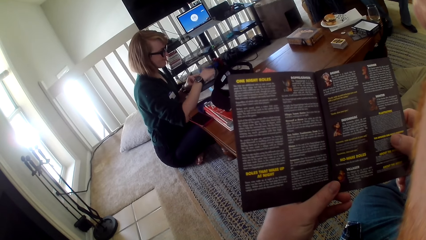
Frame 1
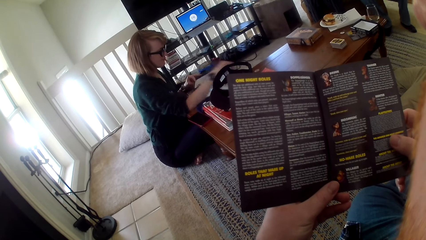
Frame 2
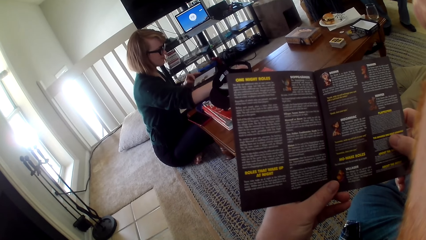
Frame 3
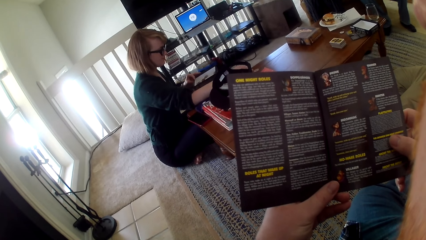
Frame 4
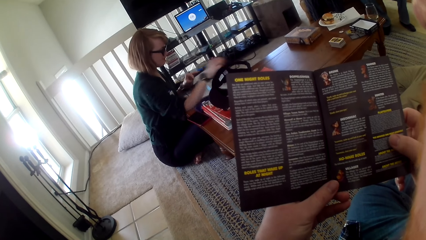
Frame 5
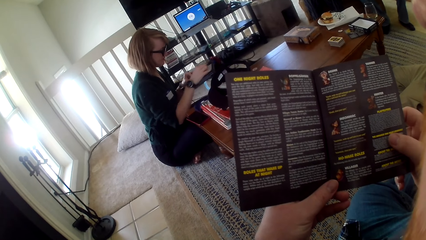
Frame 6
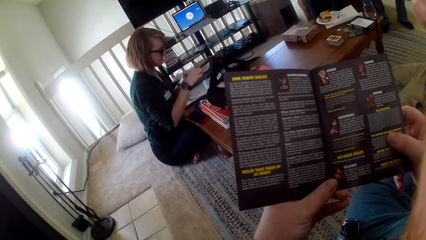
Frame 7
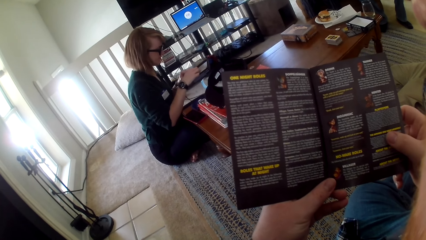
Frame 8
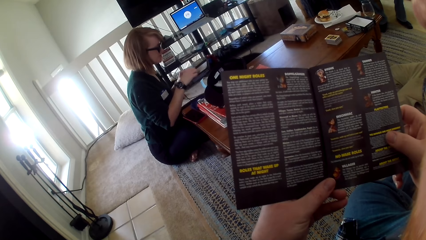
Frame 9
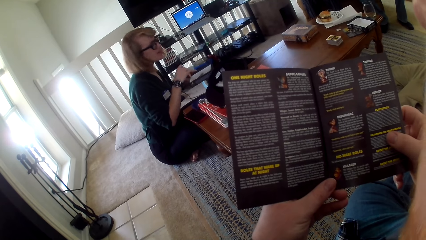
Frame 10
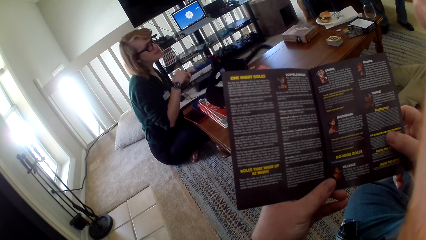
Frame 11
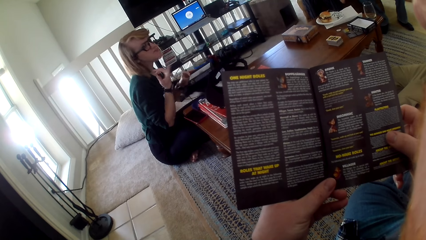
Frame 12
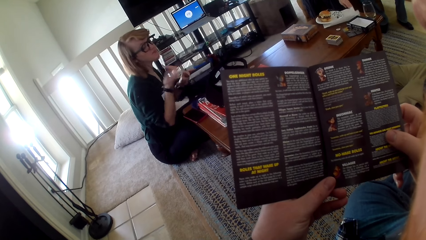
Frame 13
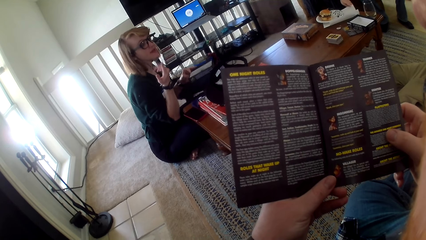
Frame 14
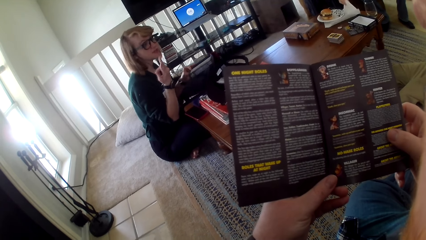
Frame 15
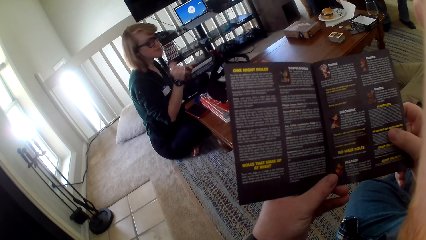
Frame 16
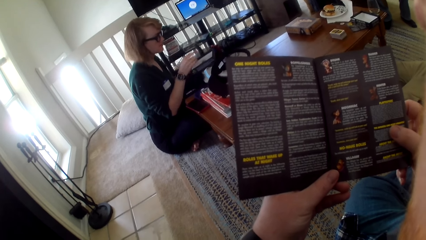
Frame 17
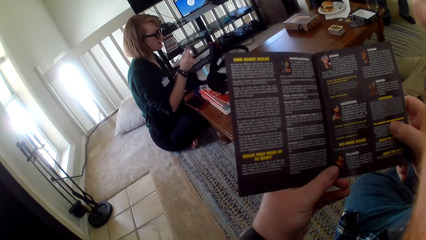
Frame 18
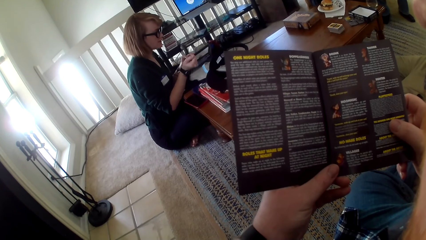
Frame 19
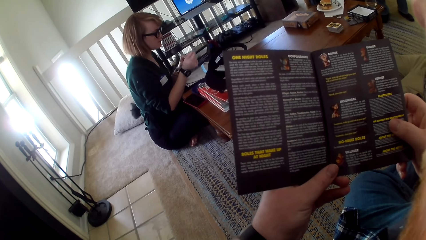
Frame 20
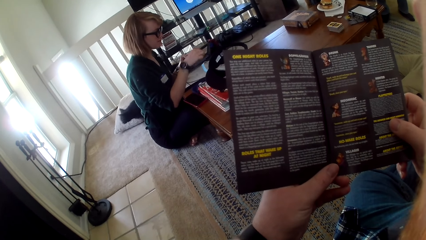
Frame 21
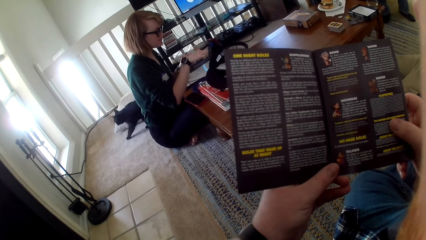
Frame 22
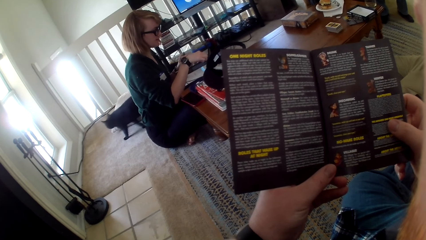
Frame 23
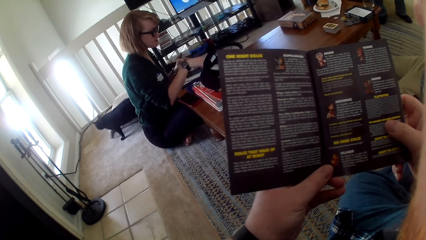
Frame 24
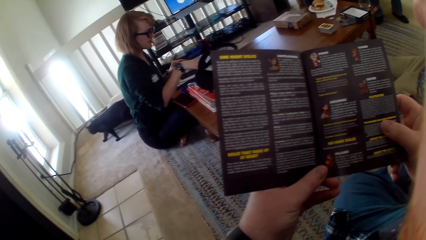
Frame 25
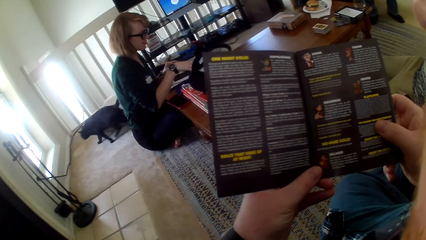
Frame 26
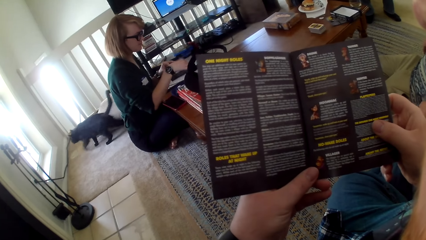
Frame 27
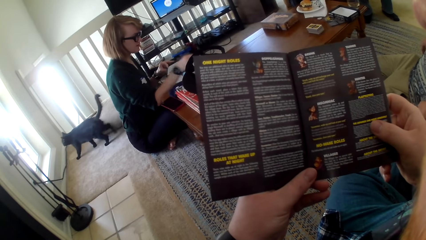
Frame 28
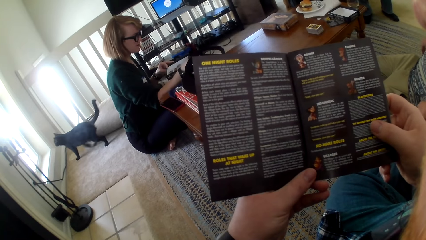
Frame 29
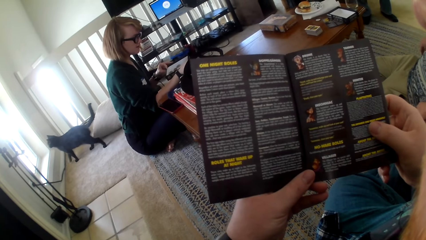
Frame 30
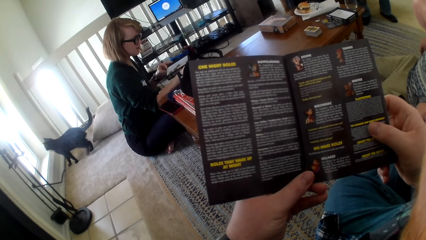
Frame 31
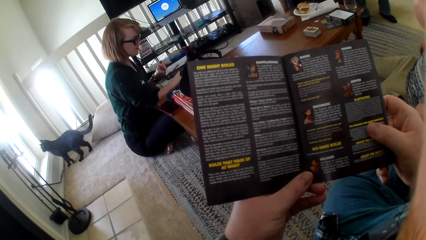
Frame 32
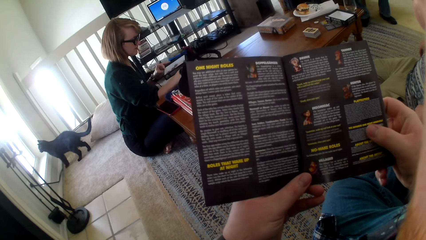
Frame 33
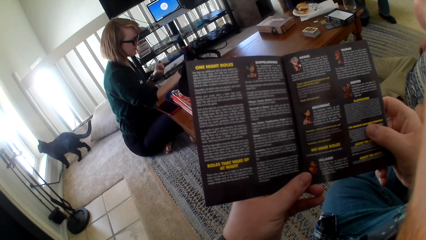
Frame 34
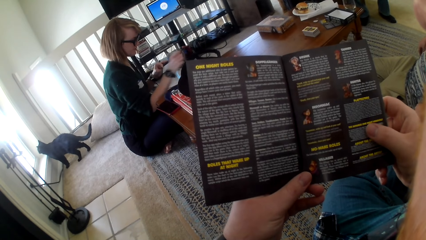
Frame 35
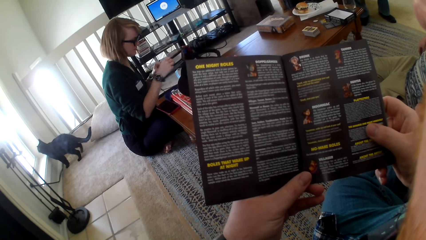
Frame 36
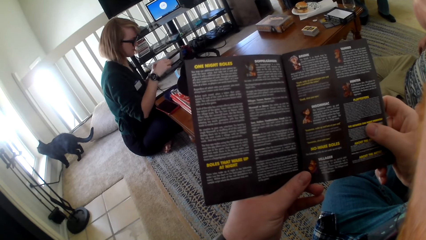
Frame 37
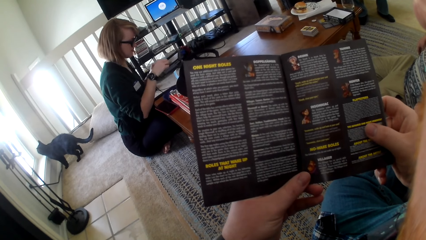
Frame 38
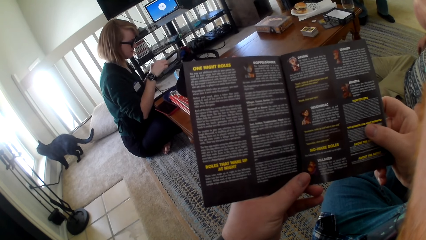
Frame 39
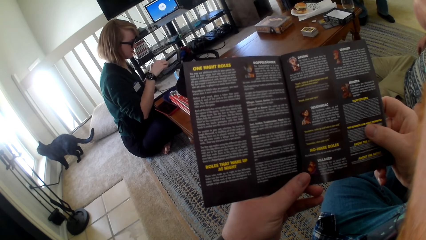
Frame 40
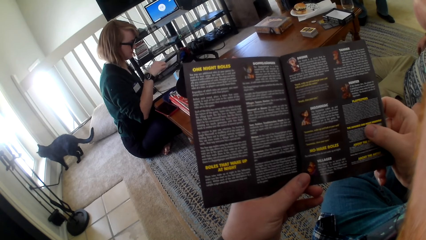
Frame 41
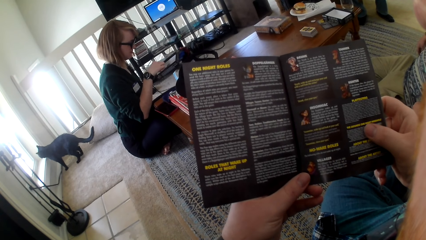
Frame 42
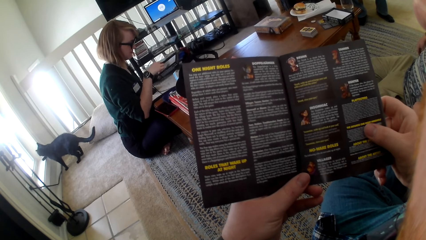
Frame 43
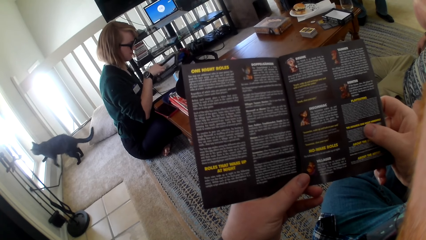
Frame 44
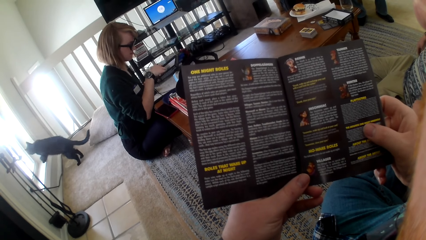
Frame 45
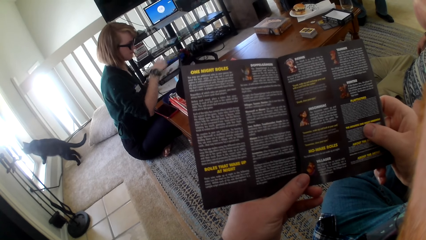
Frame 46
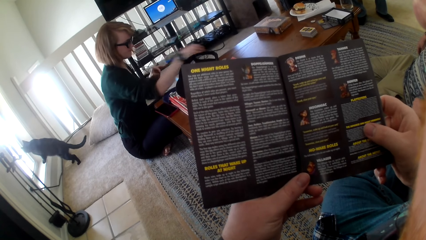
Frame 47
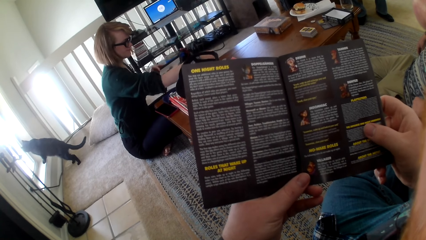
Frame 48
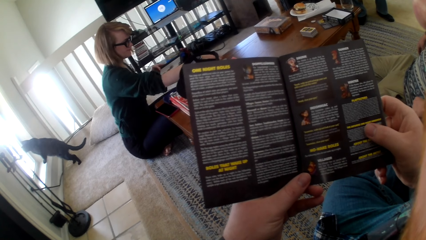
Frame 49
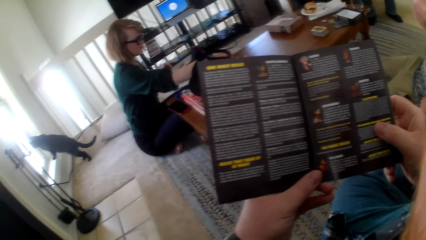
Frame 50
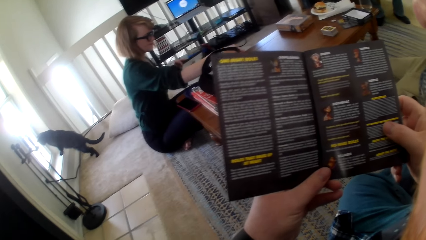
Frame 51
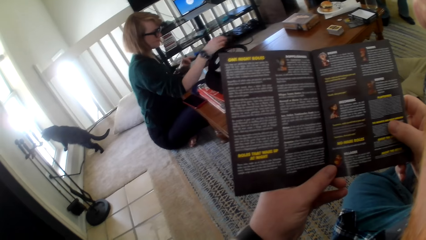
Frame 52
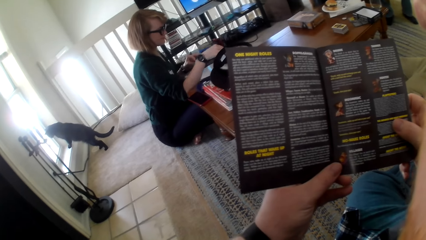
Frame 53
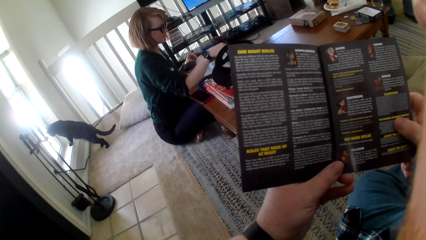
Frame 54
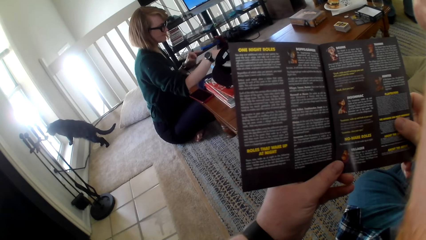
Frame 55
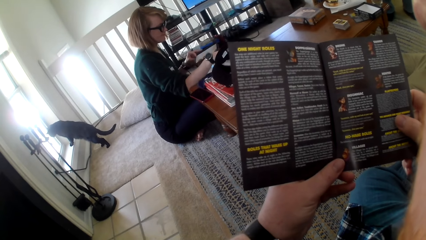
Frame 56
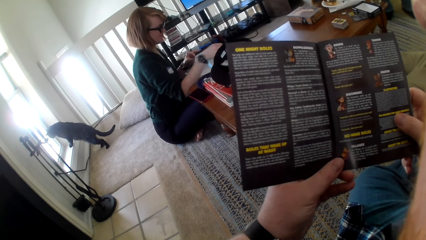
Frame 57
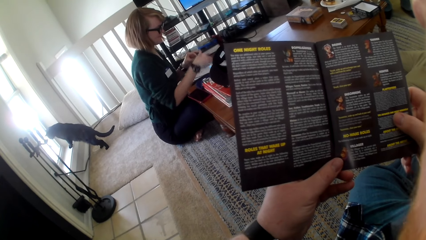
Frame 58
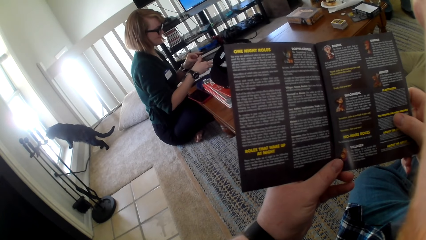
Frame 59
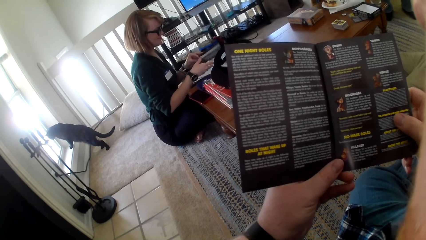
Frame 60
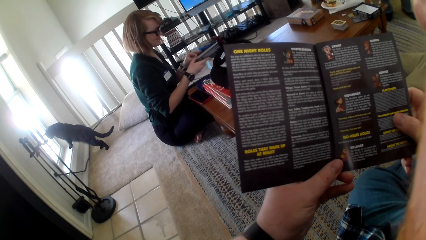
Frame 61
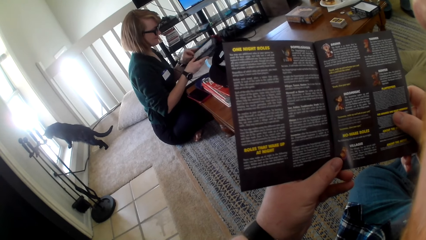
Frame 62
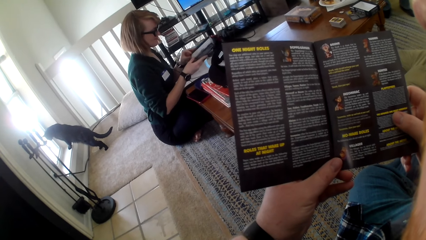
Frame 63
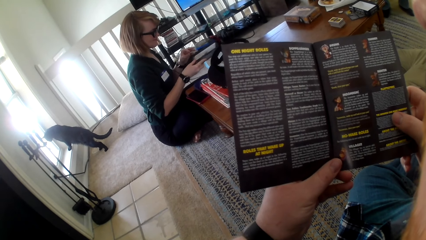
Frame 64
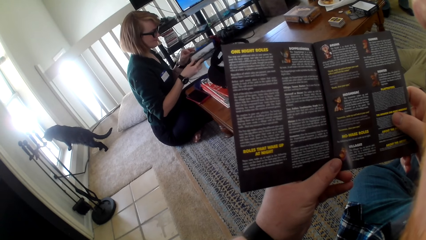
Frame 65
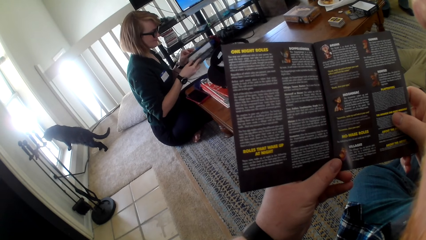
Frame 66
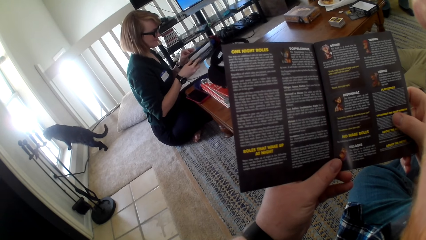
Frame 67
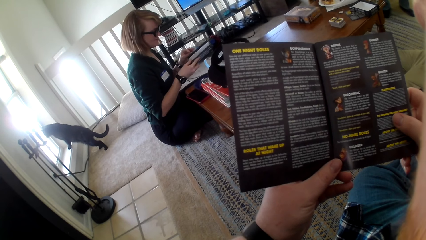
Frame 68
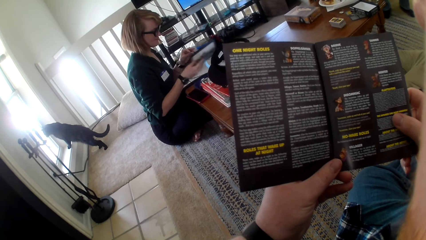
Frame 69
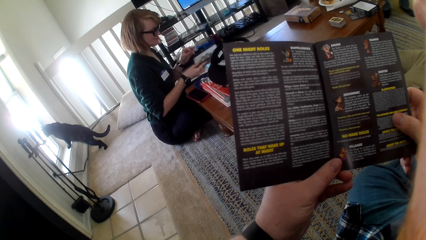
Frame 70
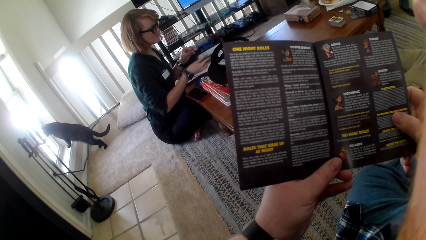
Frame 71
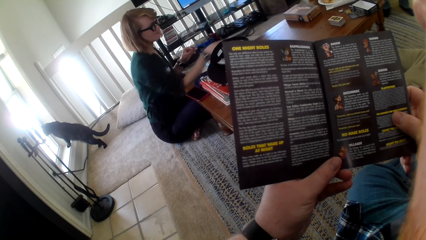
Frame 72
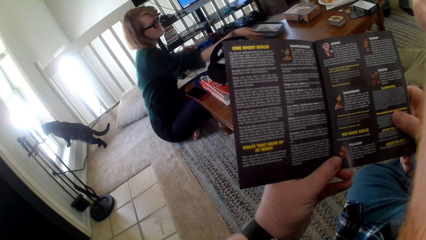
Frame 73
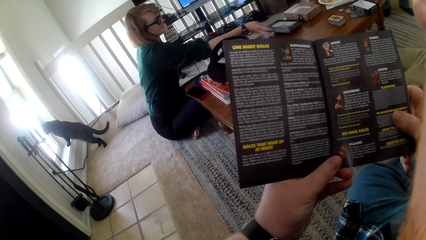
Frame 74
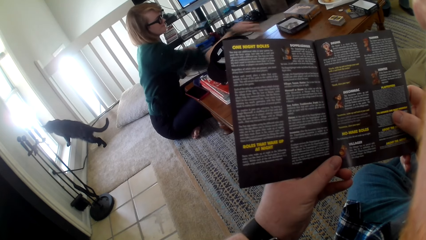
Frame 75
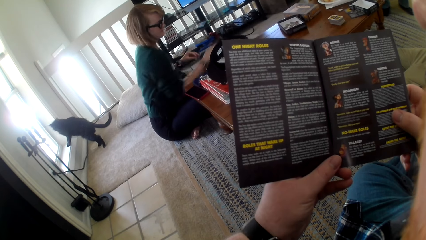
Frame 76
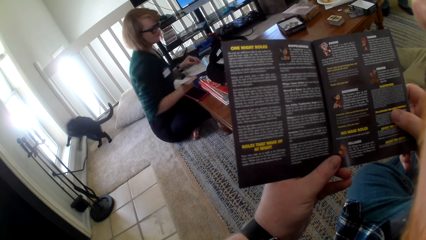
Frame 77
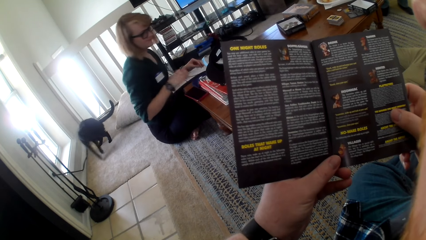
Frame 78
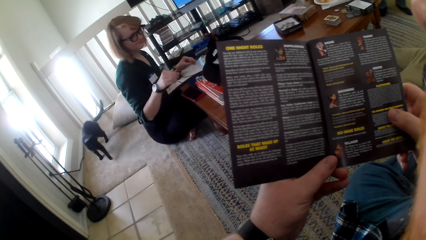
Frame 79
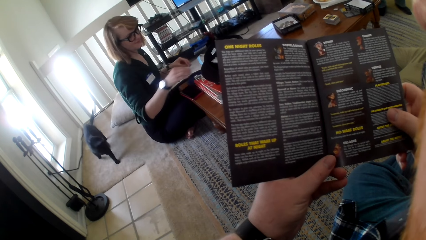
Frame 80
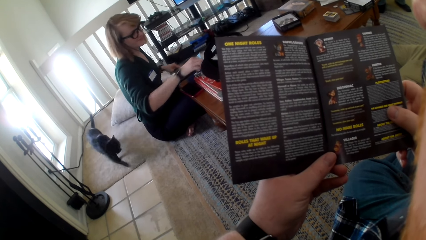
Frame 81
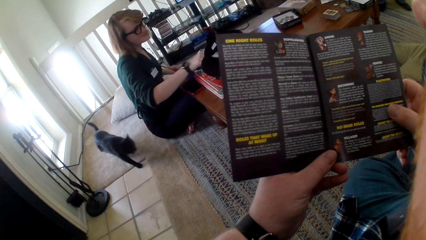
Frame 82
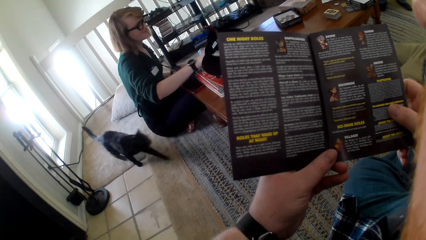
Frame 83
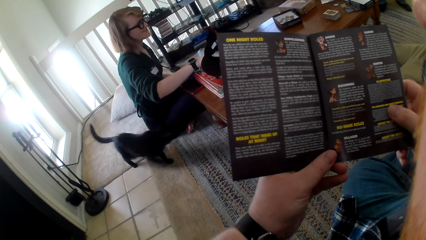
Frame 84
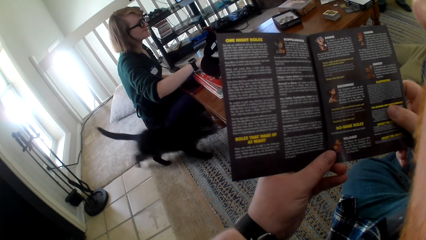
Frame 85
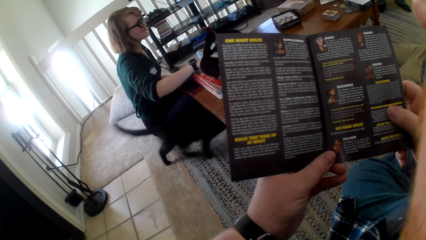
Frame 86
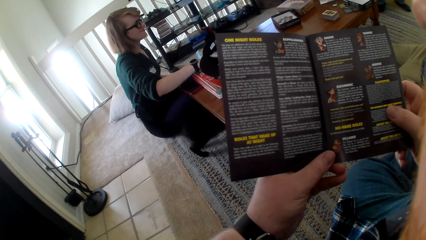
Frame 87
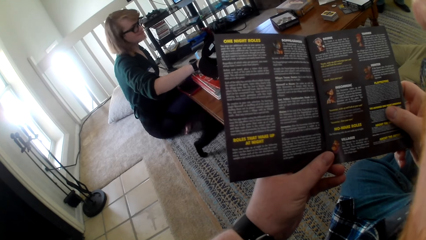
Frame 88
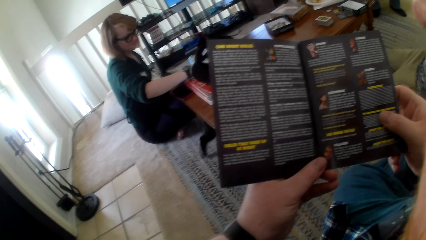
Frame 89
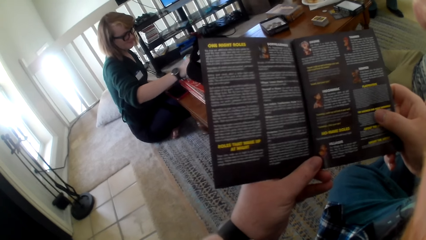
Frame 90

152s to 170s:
A woman moves a hand. She puts a coin on the table. She talks. She picks chips from the box. She puts the chips on the table. She picks chips from the box. She puts the chips on the table. She picks chips from the box. She puts the chips on the table. She holds the box. She swings the box with a hand. She puts the box on the table. She moves a hand.
